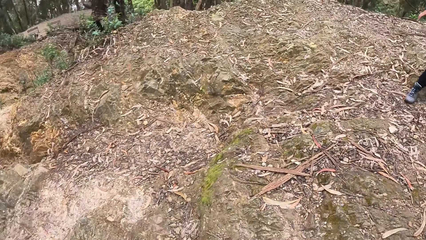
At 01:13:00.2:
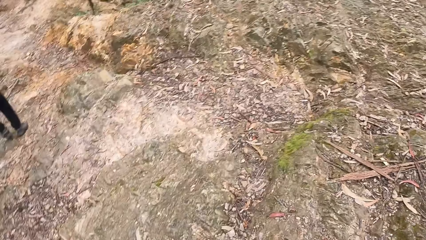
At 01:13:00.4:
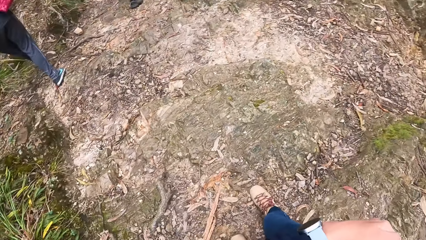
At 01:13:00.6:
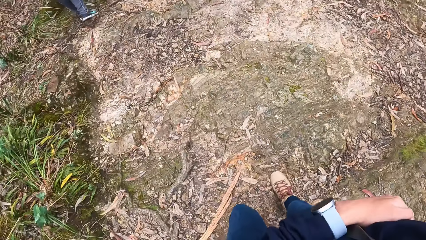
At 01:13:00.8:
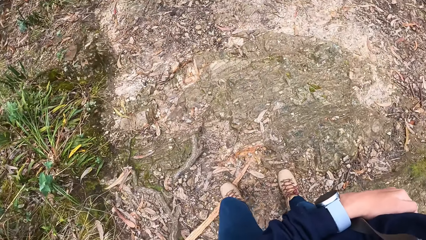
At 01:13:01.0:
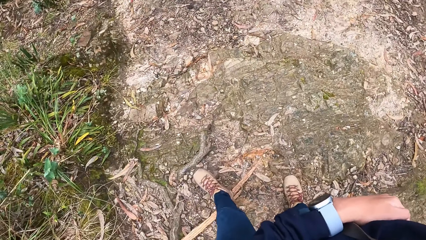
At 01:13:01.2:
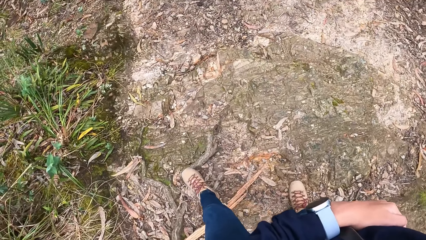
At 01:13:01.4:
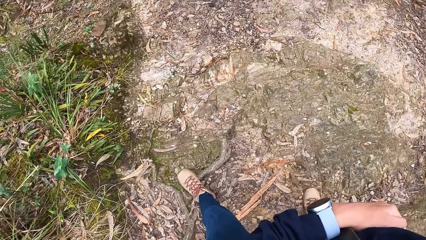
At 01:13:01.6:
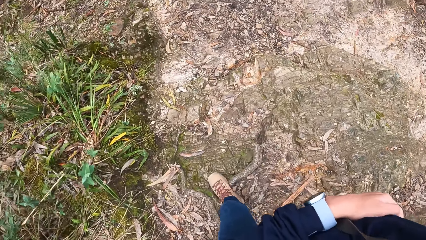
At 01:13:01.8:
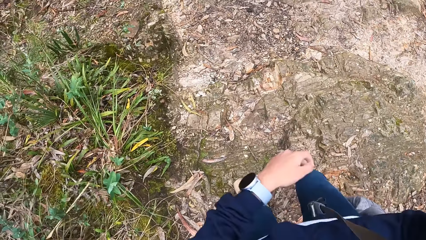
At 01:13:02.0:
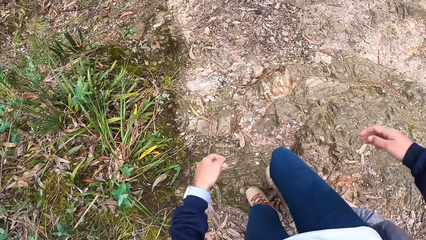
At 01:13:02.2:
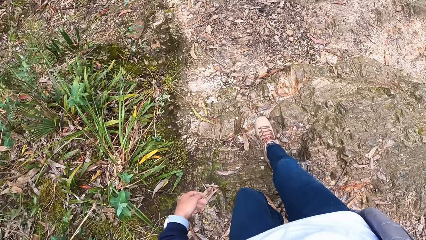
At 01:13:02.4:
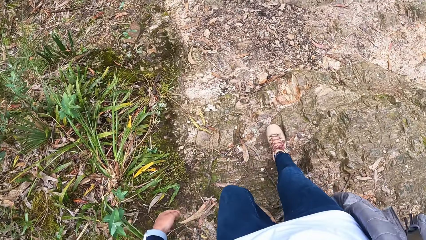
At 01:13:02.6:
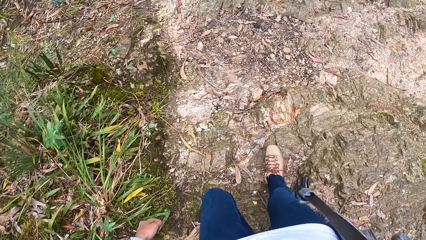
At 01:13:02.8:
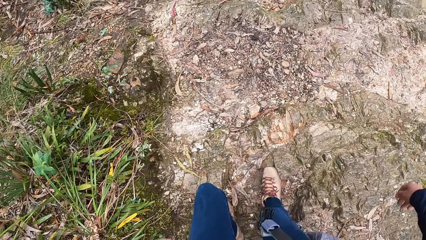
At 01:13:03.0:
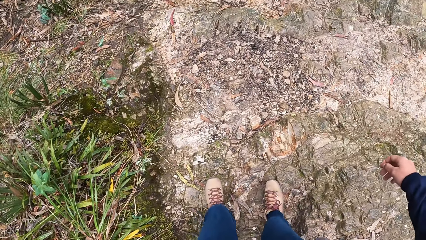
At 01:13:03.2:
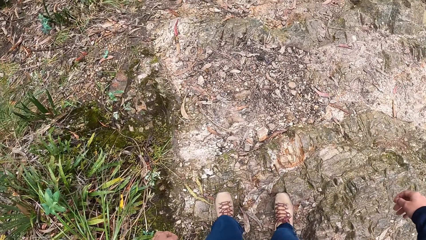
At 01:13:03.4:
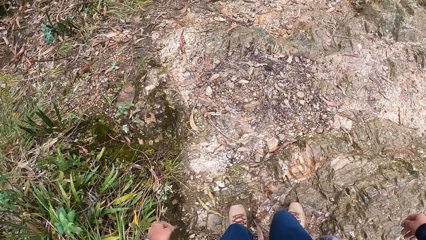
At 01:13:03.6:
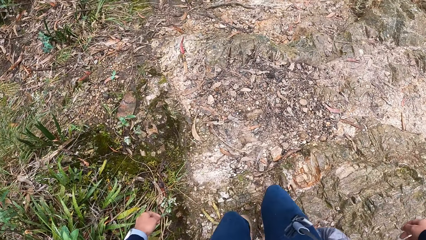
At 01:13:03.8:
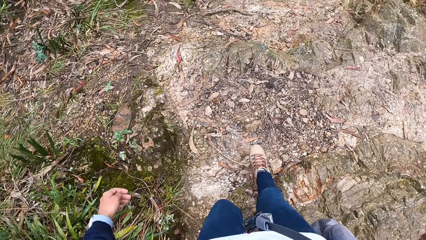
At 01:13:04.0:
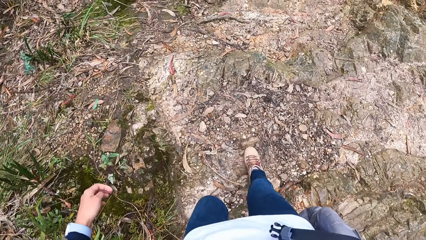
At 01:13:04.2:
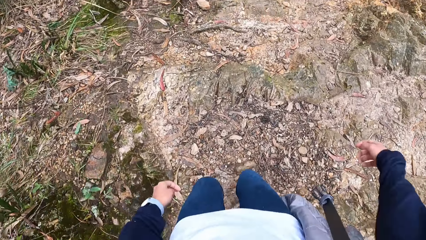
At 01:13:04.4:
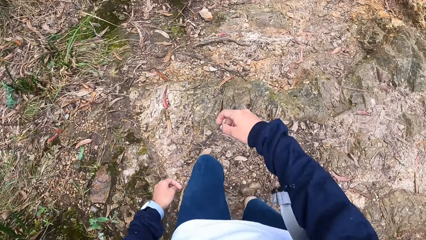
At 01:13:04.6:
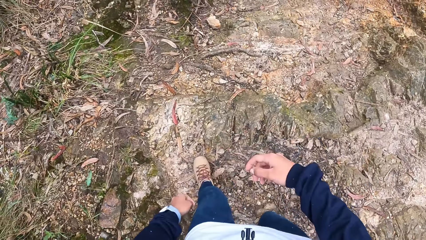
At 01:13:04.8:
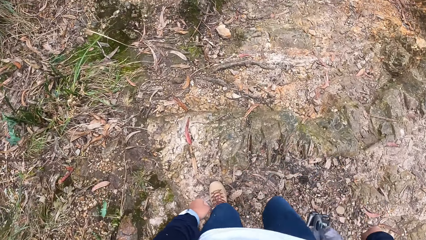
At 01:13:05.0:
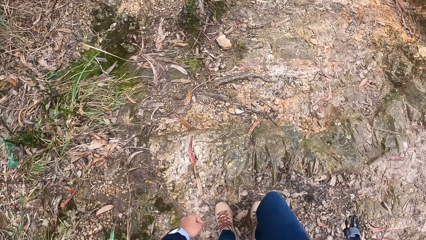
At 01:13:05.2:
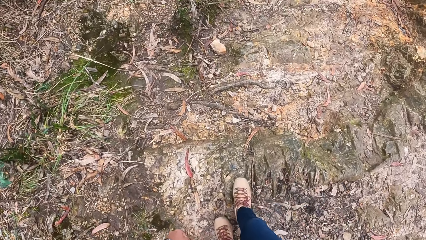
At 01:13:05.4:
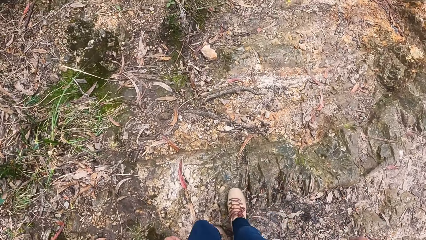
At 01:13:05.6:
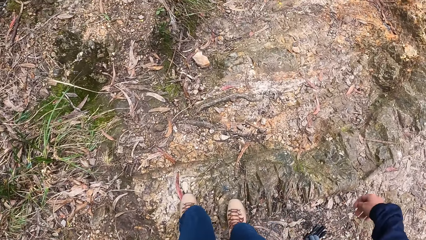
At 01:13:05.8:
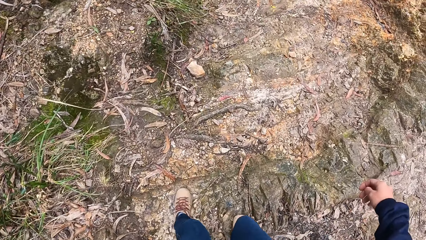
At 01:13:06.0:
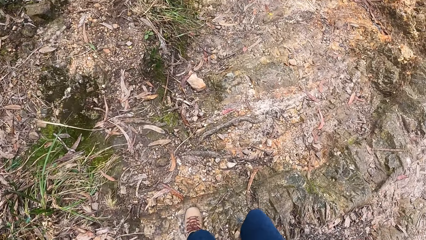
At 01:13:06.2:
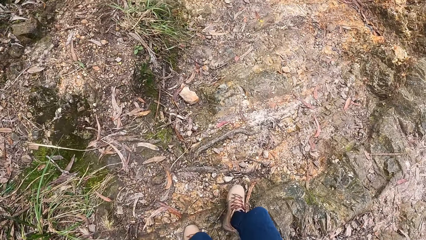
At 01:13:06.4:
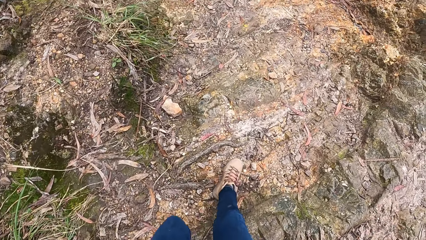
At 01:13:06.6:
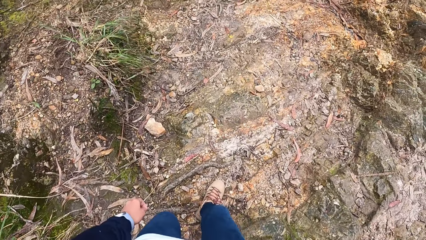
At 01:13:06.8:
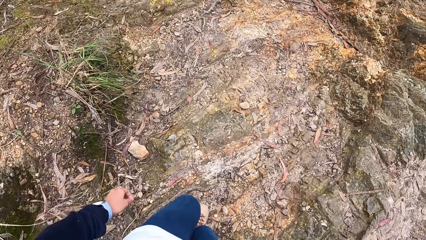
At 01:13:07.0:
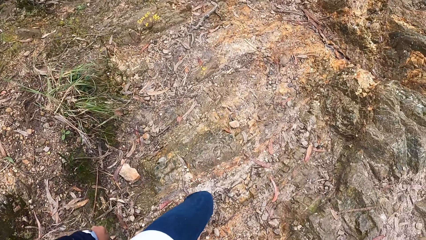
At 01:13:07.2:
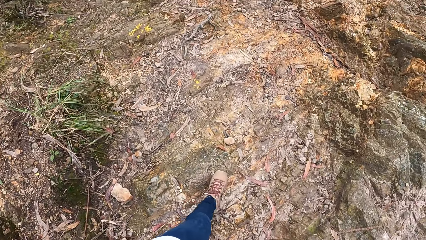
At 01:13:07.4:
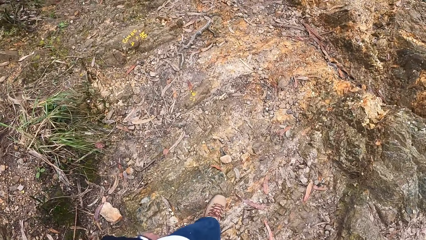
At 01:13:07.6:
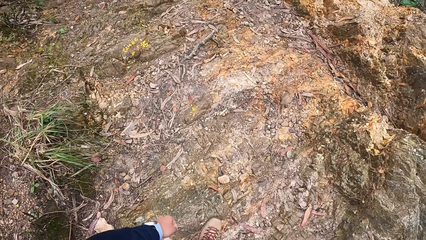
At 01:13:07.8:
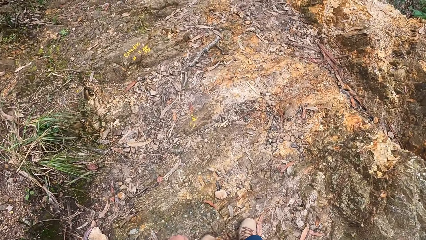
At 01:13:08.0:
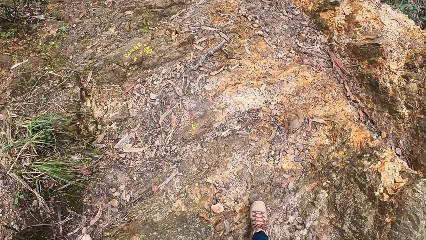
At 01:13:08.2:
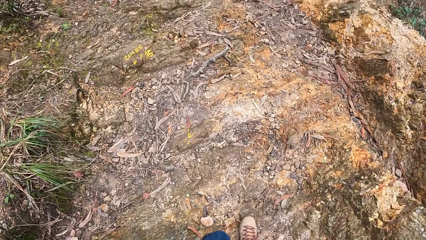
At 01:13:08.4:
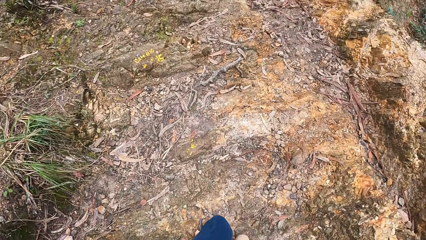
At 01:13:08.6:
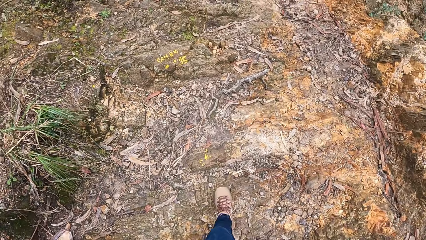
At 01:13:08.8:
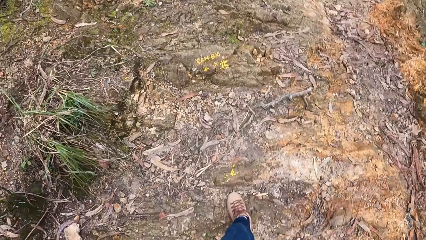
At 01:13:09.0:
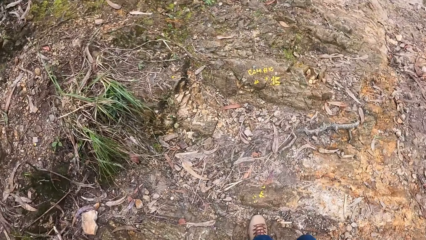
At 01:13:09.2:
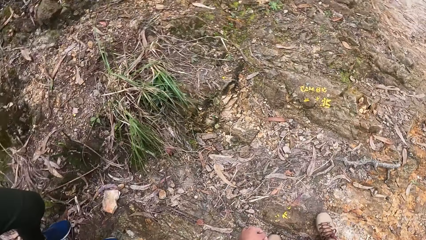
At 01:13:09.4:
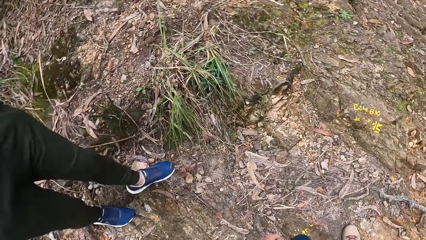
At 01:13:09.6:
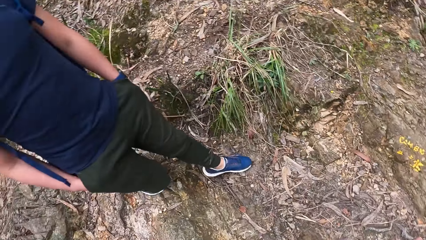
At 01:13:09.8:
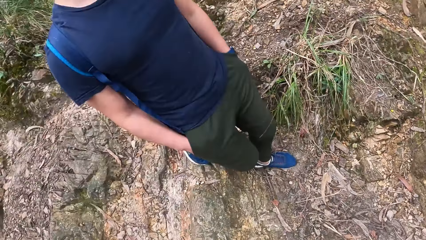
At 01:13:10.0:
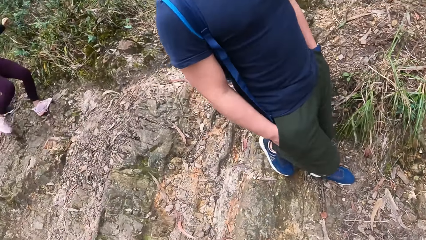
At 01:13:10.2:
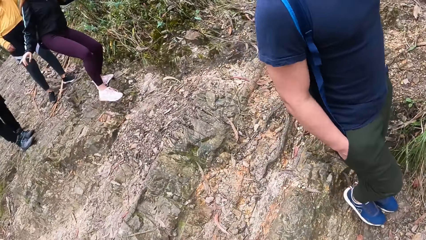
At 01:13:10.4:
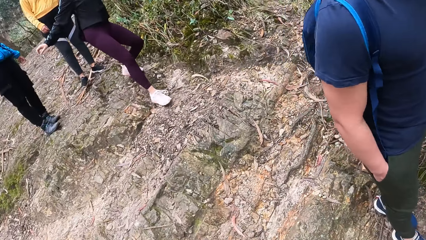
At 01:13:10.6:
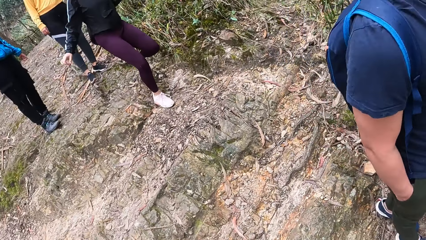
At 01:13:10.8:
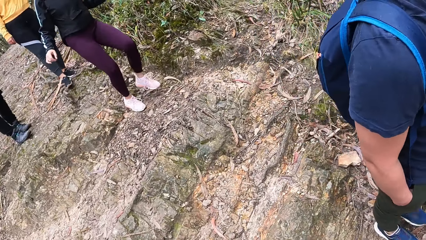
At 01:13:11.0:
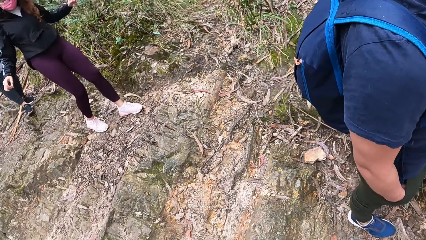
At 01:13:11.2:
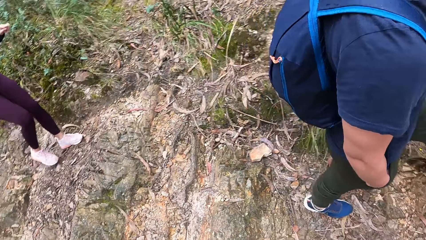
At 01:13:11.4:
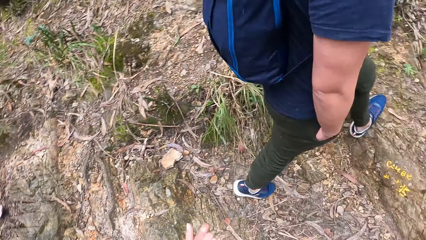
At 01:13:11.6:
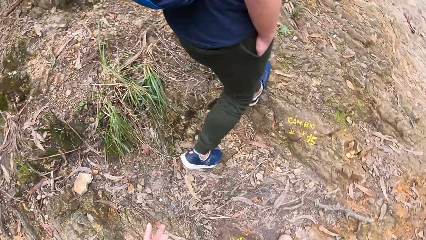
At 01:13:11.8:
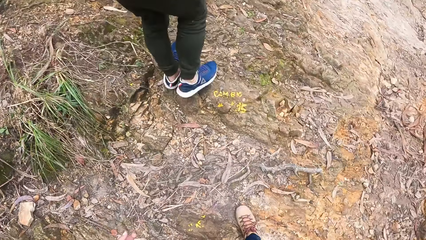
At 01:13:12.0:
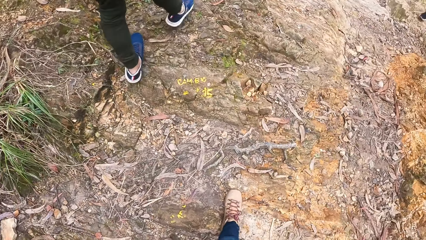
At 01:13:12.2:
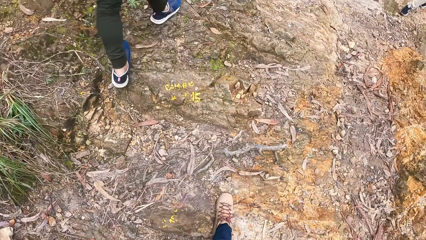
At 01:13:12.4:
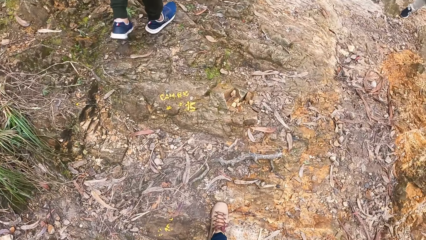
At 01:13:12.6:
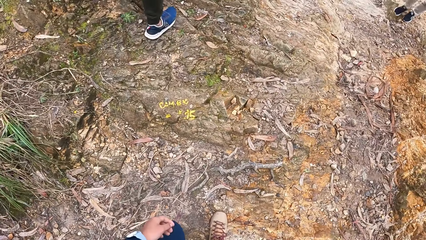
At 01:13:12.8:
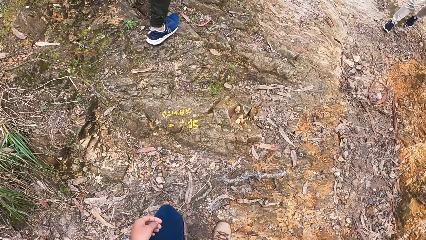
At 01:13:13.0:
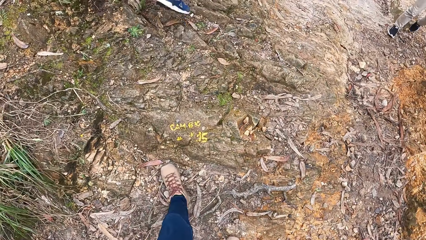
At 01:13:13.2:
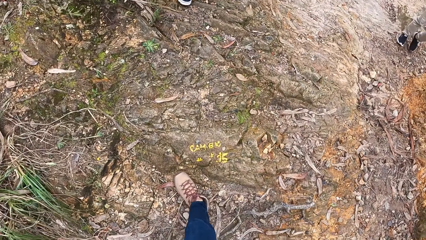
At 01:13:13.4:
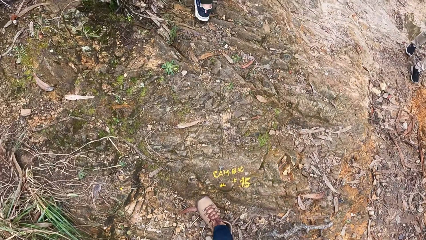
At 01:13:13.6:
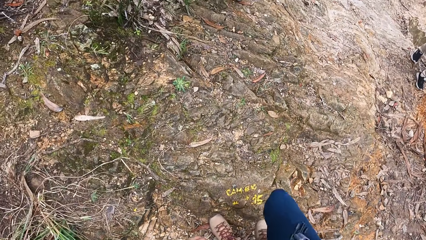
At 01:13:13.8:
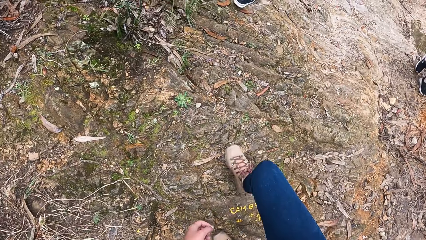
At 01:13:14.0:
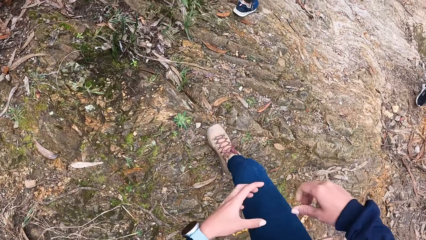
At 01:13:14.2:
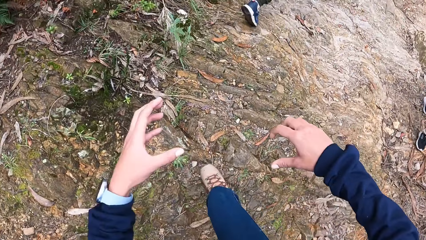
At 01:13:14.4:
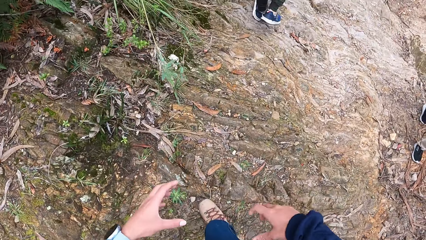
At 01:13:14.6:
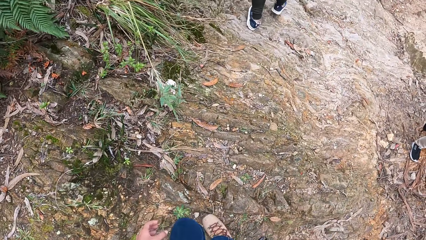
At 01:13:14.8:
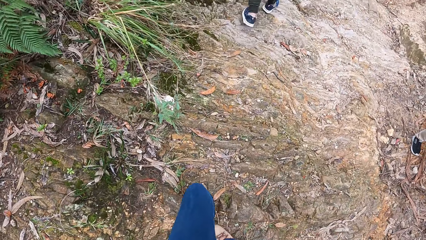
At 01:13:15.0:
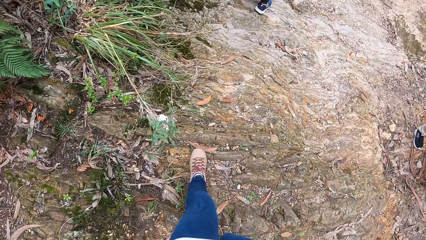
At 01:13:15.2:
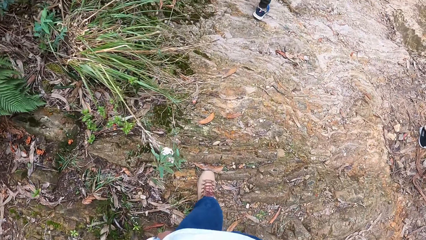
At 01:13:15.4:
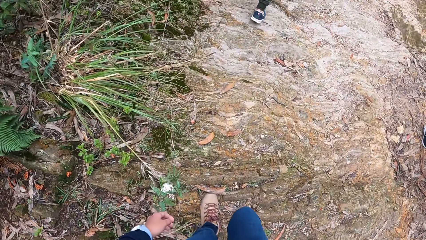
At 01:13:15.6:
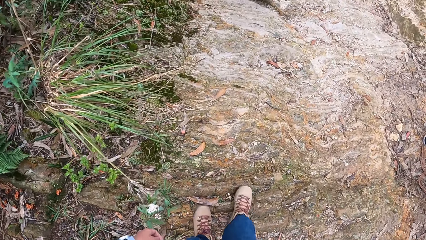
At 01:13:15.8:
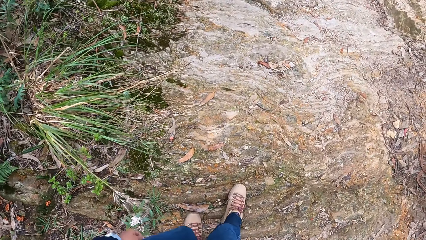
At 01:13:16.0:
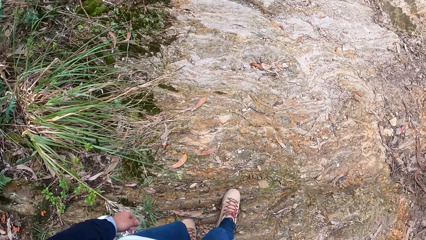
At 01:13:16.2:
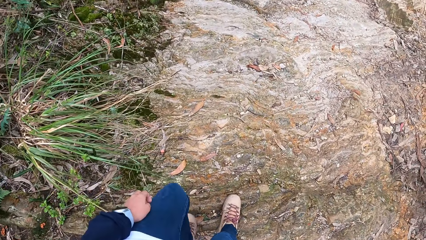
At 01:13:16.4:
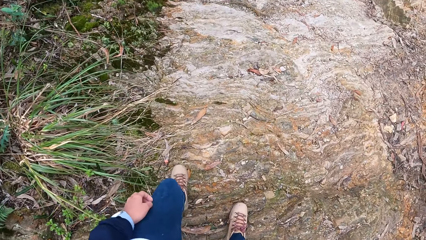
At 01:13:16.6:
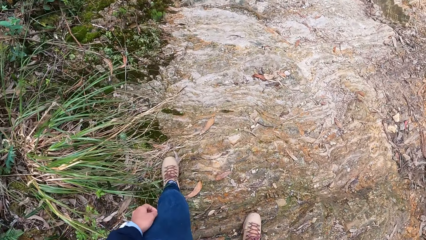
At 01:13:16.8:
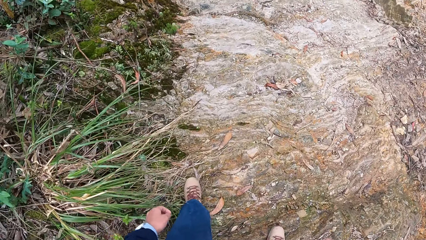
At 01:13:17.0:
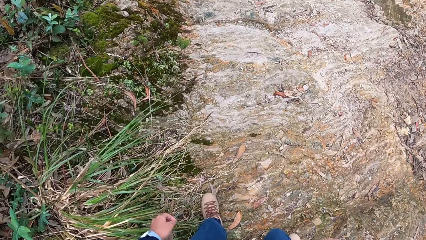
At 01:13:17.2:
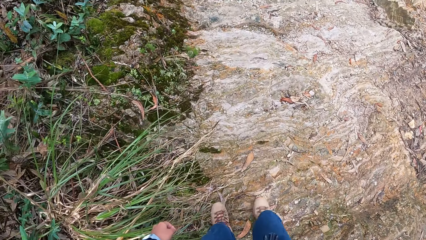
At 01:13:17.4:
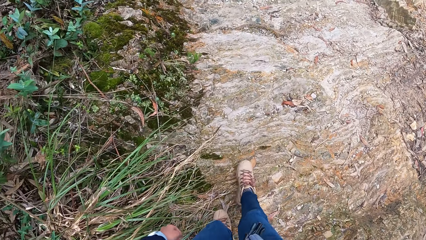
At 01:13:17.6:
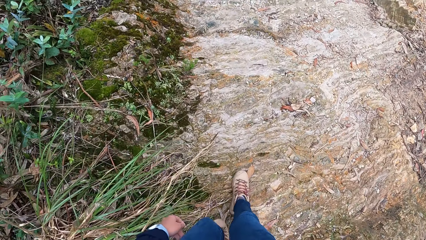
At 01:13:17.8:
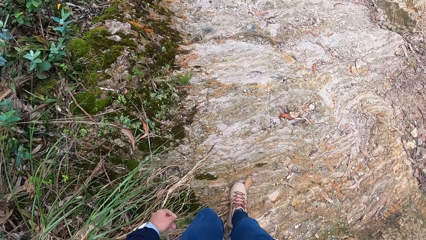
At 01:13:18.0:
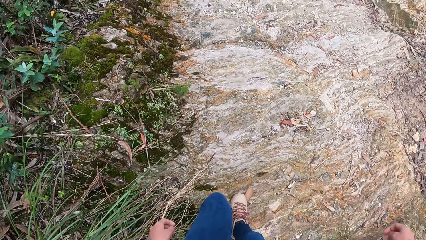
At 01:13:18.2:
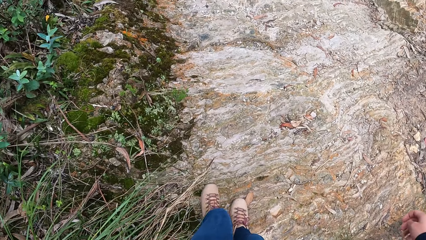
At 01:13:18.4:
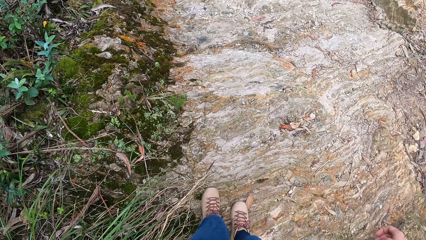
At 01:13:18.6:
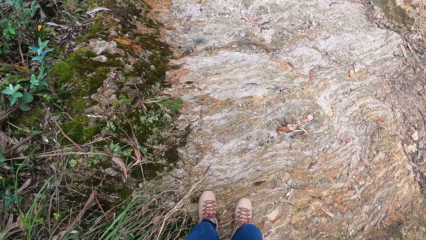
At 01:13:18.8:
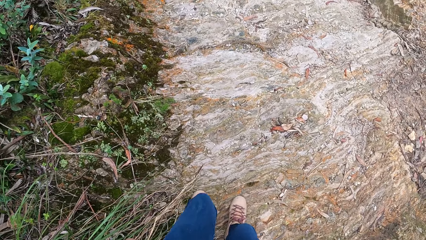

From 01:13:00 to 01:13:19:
The camera wearer unfolds her hands. She looks around. She walks around.
